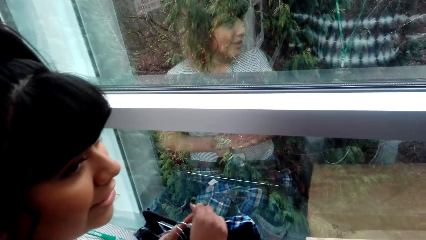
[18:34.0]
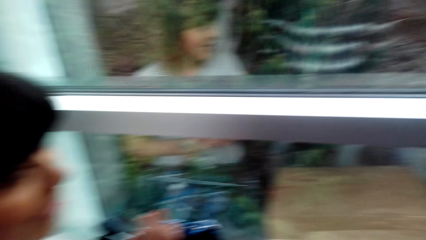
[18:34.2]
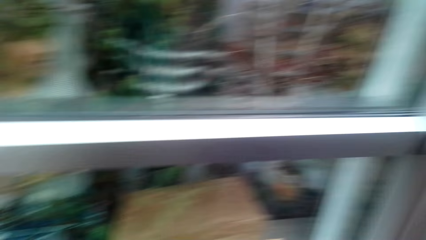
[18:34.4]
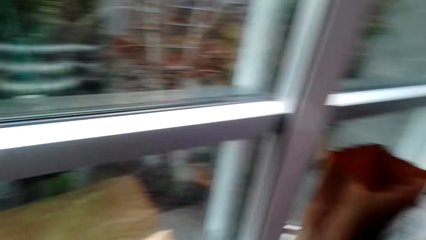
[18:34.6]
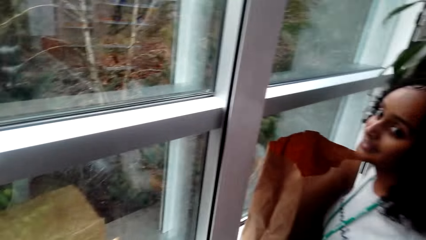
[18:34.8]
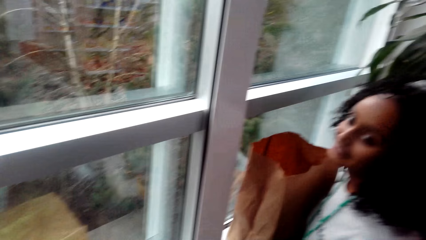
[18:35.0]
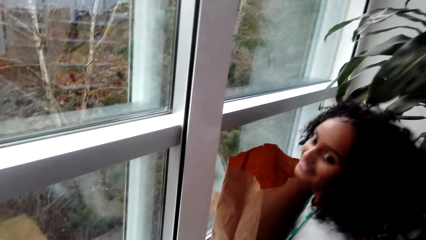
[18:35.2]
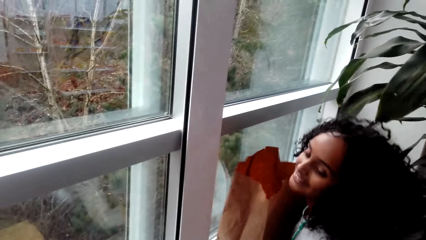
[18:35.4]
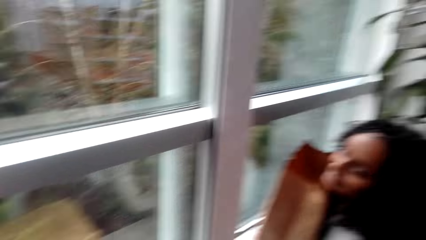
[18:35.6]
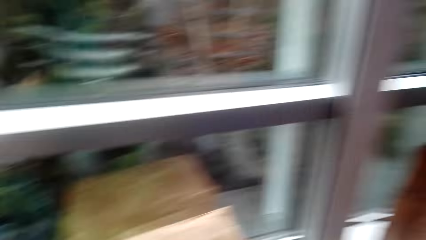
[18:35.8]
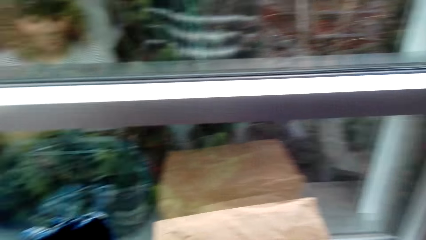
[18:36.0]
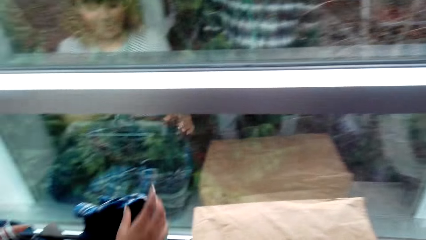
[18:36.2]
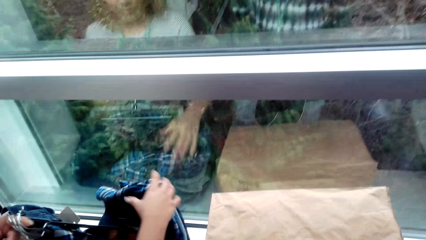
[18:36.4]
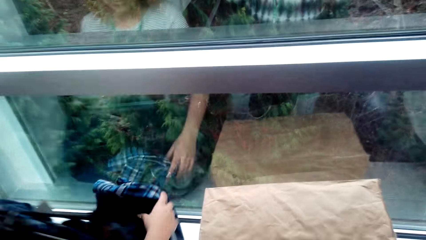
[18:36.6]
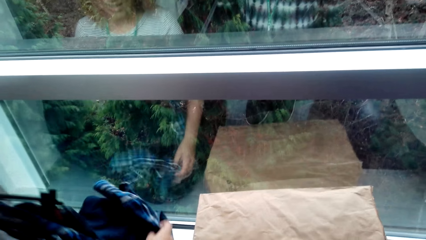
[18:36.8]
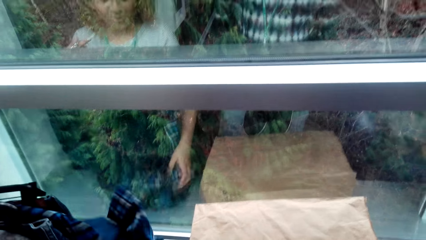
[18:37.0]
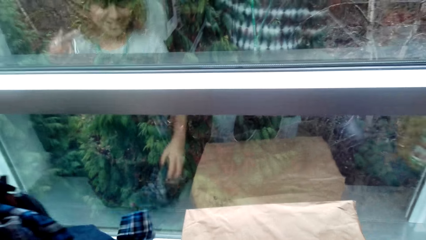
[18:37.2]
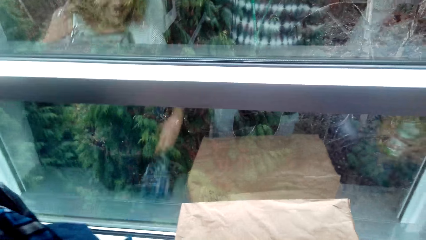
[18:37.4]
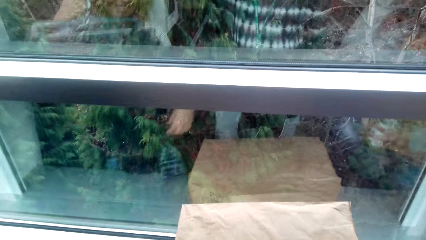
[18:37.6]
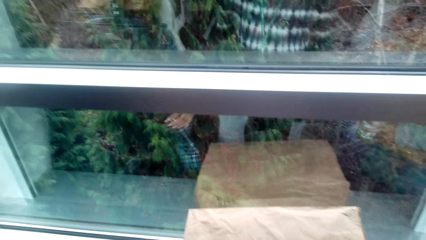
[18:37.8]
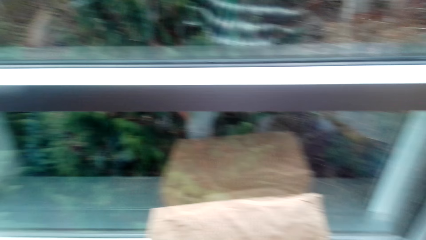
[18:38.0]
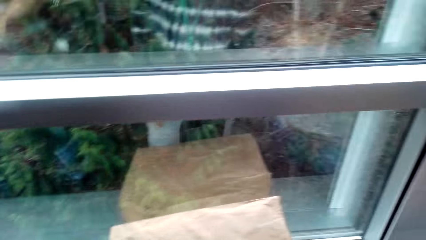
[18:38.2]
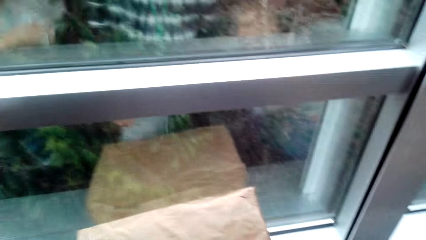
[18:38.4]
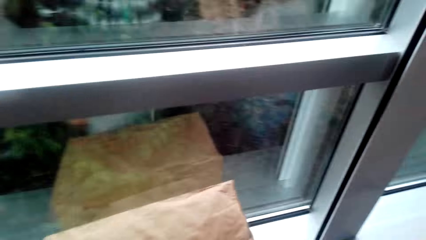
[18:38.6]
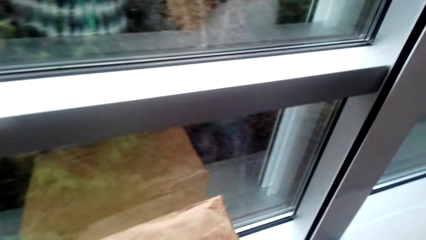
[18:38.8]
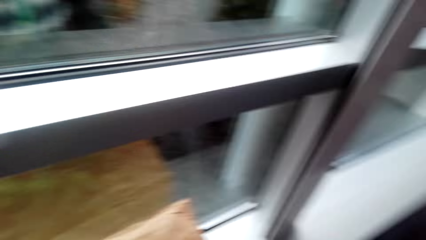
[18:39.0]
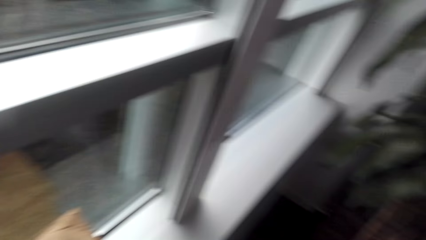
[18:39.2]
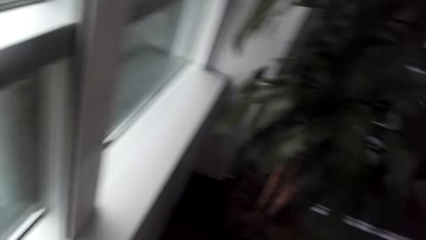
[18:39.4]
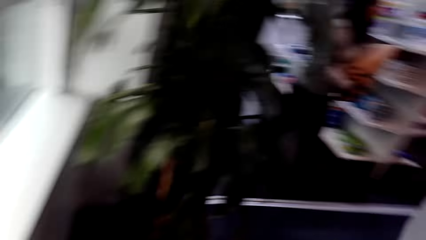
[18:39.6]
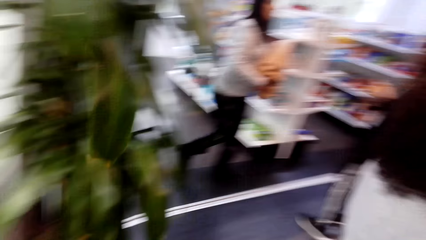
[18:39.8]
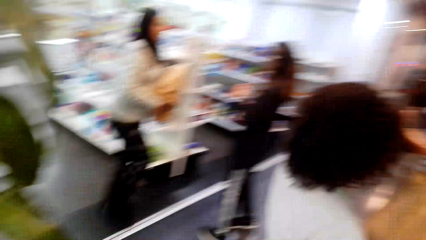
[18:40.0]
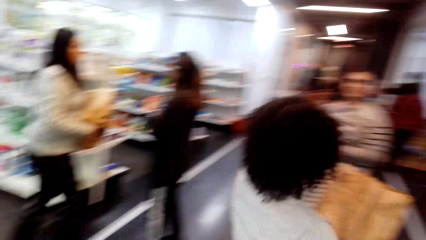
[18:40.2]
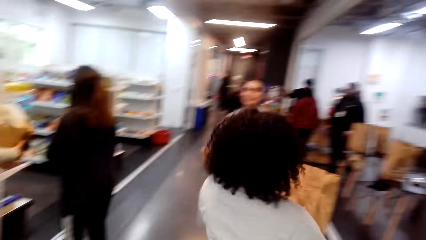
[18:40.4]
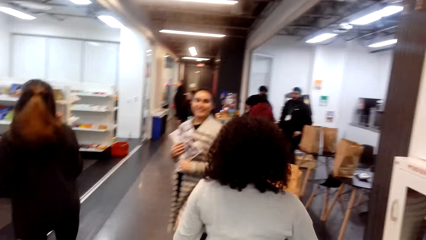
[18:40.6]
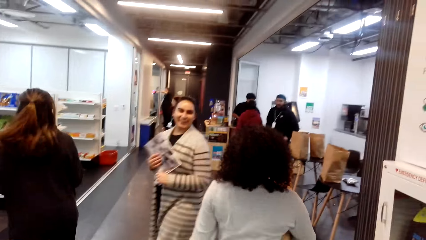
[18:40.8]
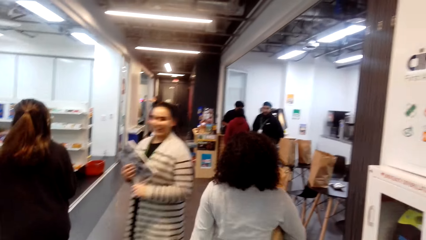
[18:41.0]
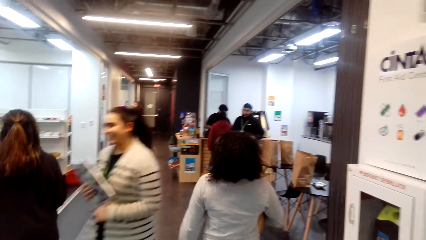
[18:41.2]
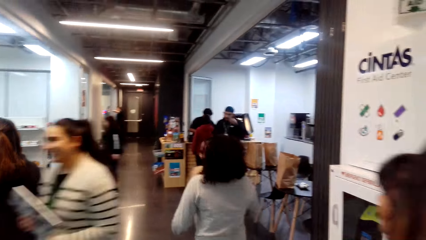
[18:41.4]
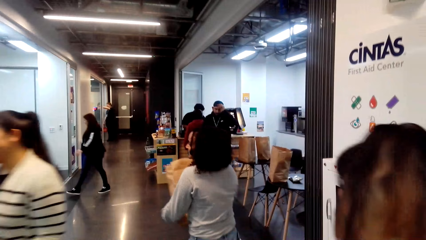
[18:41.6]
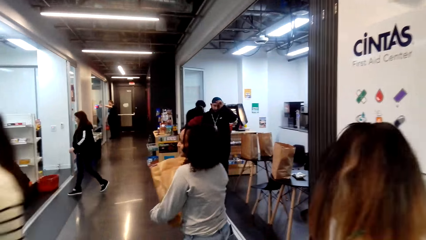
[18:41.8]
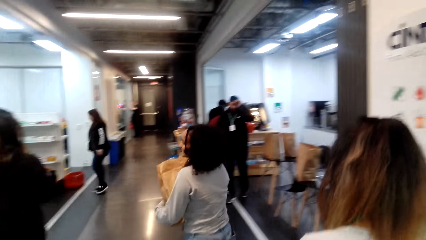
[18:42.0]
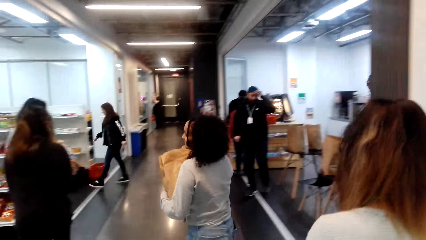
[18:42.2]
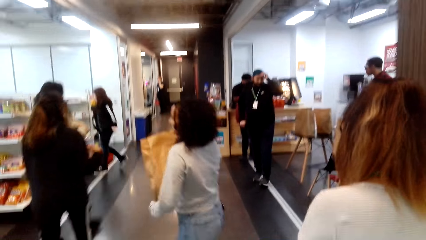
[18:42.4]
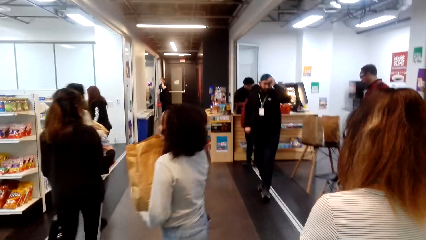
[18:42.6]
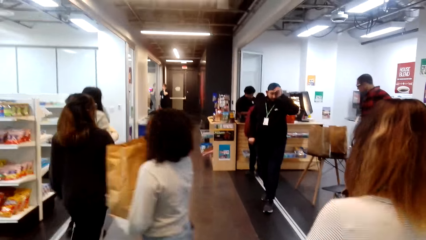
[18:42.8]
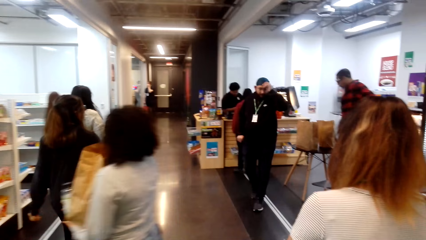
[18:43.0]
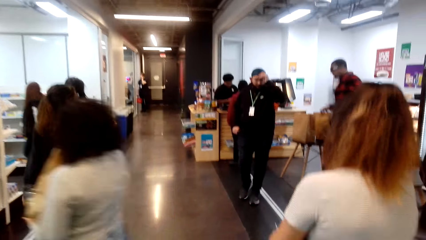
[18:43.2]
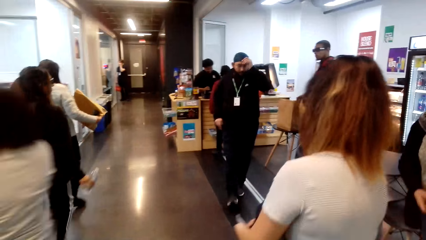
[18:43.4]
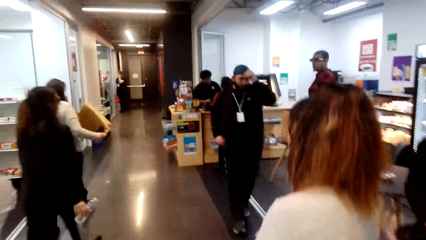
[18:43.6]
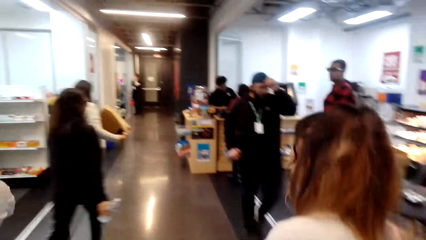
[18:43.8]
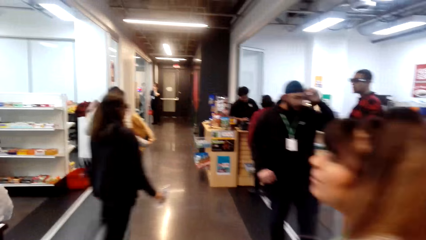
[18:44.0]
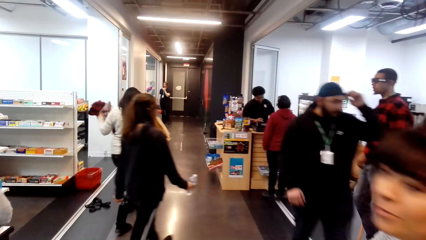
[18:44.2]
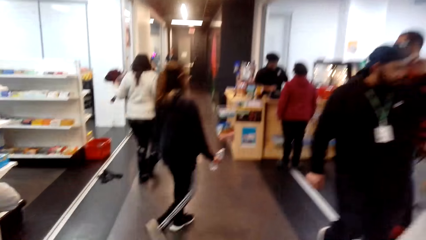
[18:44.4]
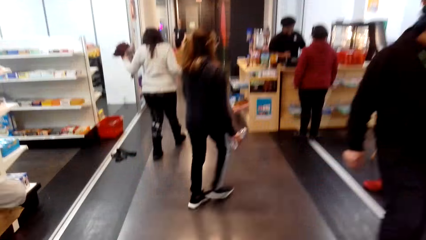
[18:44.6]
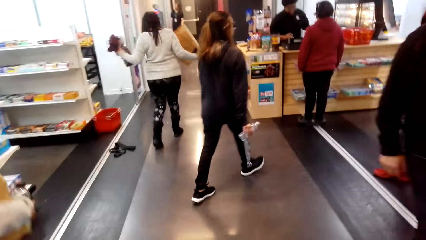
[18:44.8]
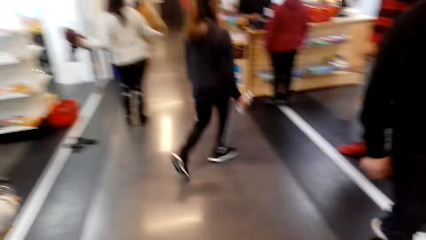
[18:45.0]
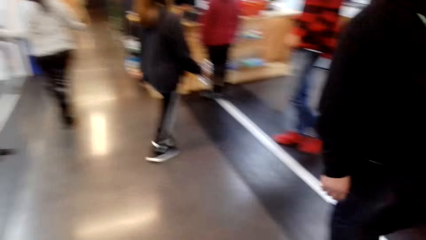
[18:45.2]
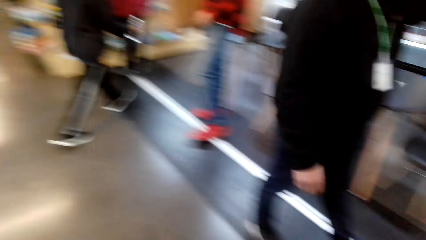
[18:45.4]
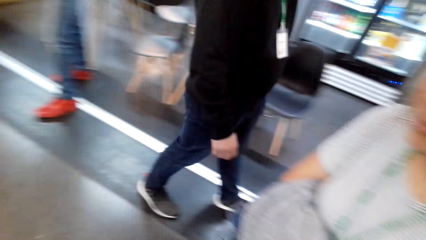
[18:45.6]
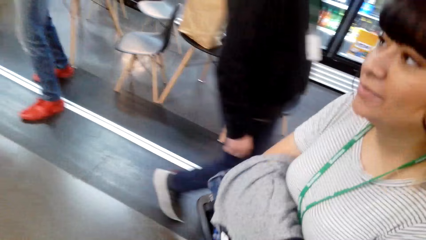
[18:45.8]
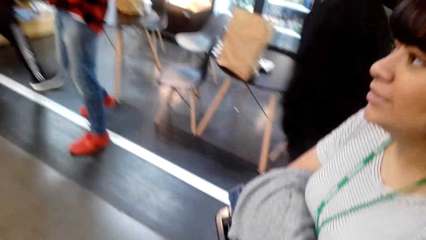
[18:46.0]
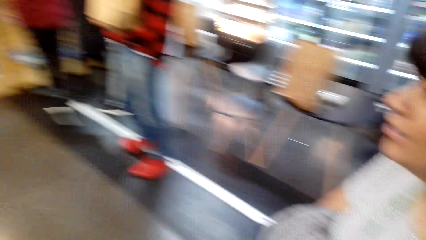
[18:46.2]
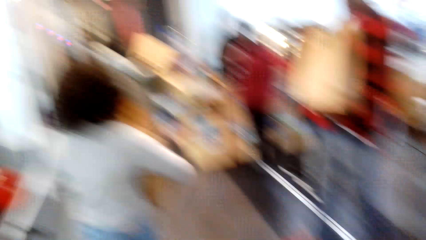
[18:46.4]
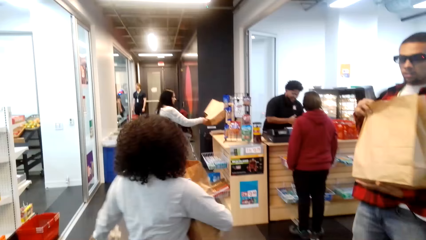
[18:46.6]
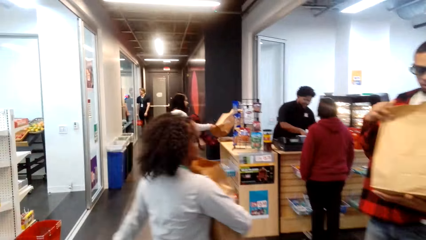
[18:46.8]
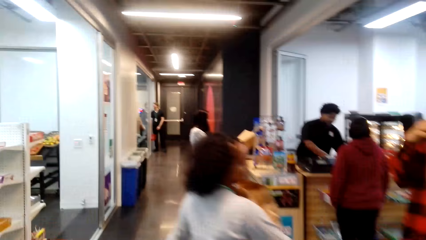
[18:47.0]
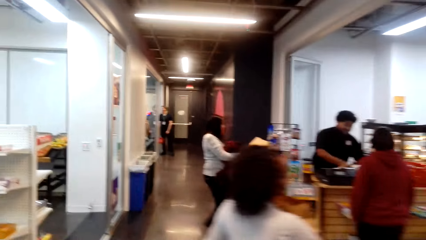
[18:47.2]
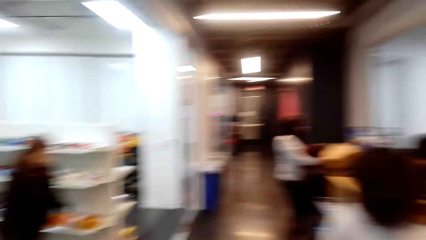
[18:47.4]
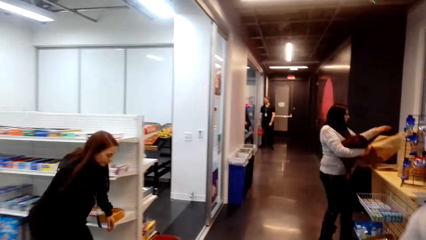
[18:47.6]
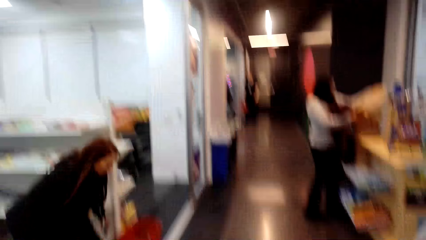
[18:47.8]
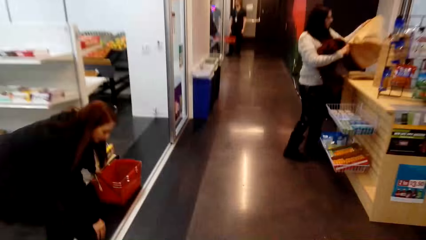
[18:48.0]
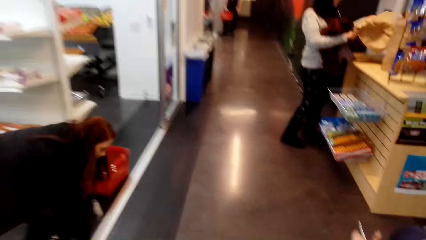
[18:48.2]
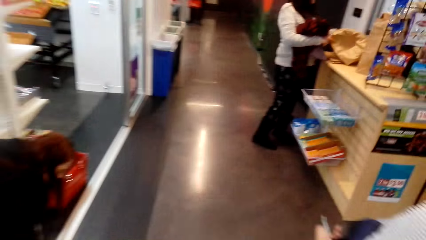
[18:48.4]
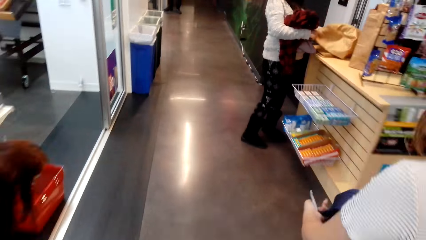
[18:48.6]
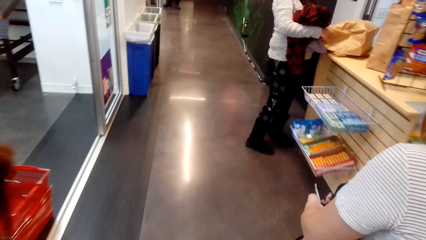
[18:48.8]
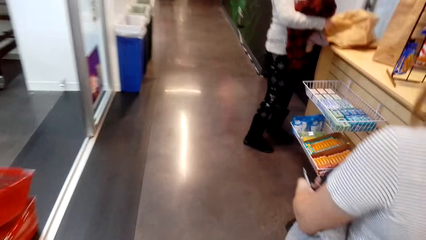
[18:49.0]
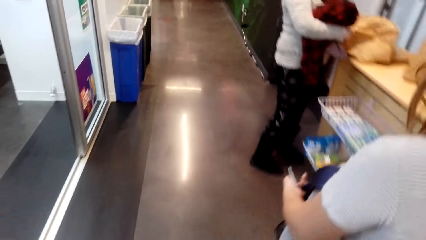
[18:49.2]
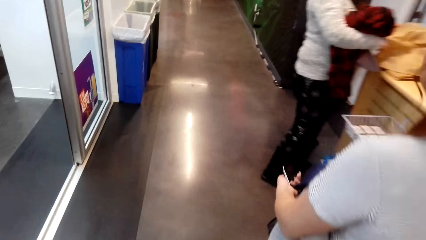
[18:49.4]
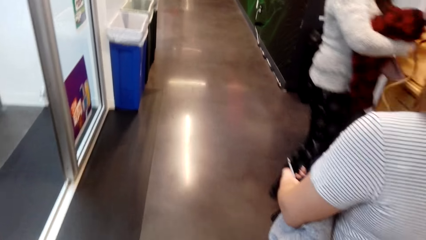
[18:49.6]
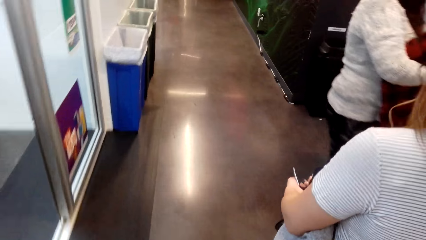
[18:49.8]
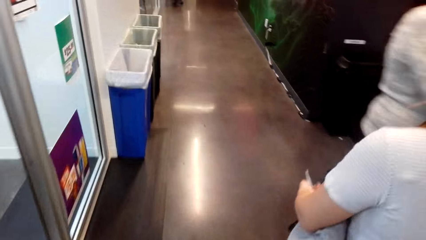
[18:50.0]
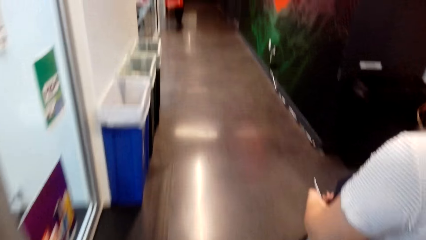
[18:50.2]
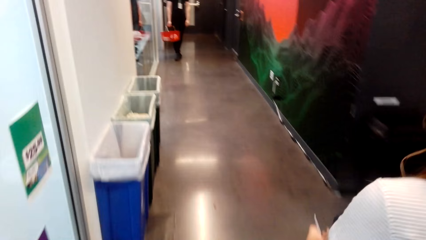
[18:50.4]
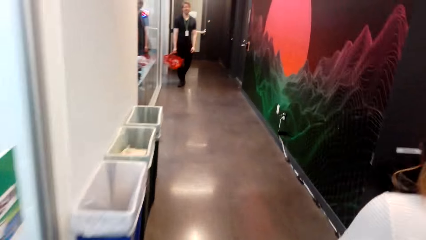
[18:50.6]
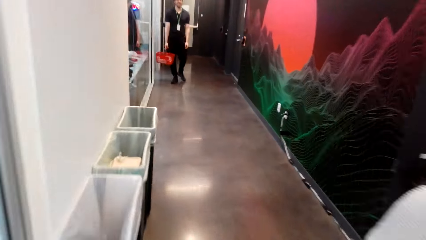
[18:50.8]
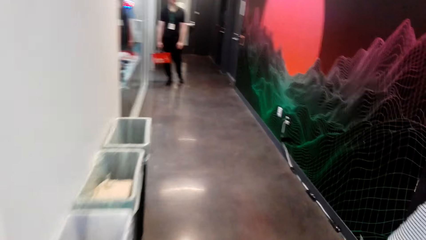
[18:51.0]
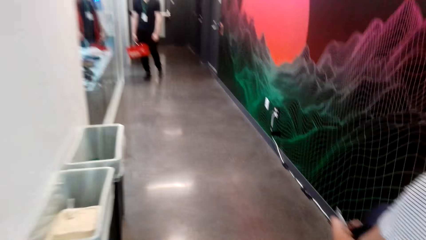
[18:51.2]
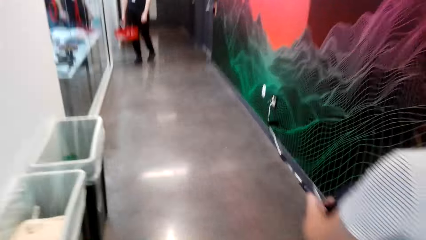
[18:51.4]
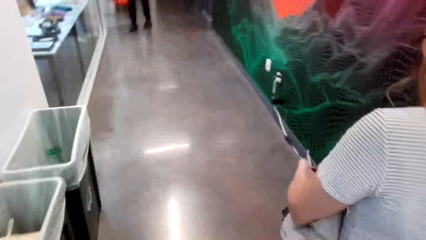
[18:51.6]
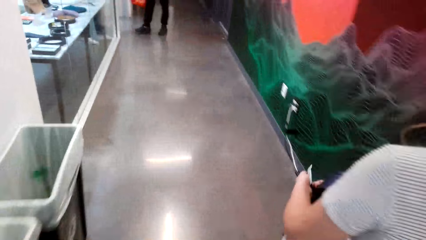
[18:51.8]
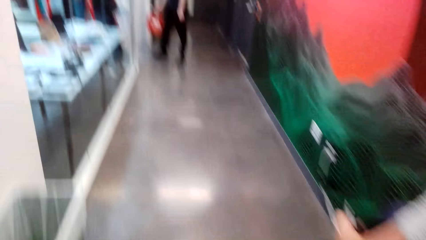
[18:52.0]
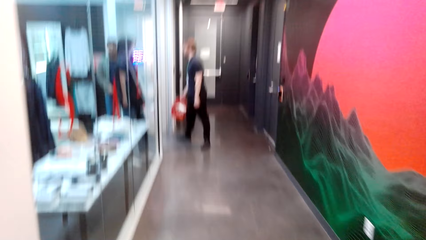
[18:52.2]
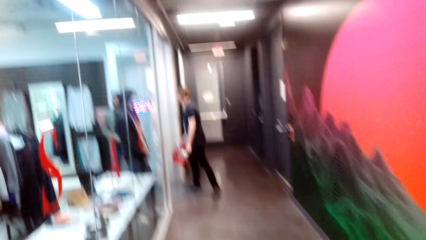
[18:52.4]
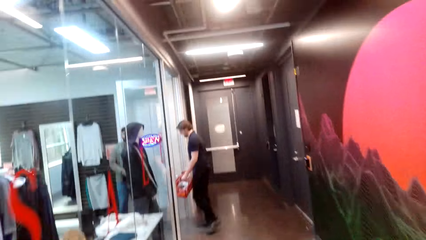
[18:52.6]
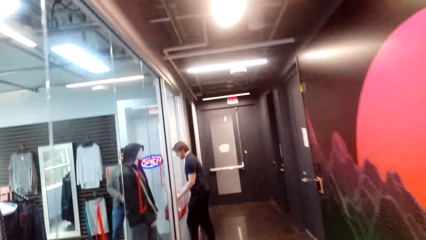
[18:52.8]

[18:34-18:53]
A woman picks up a packet of paper next to the window. Another woman picks up the clothes next to the window. The camera wearer, the other woman and the first woman walk around in the supermarket.
